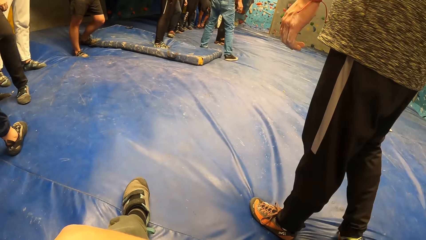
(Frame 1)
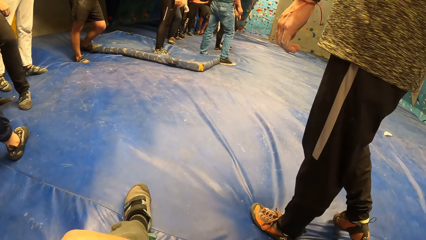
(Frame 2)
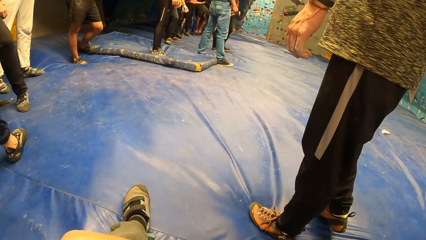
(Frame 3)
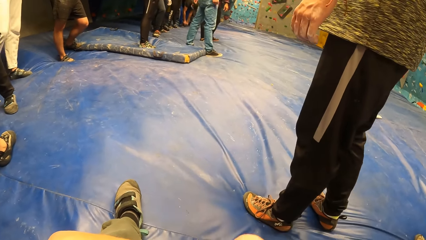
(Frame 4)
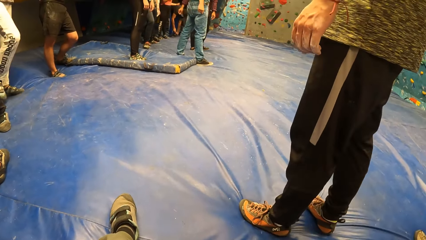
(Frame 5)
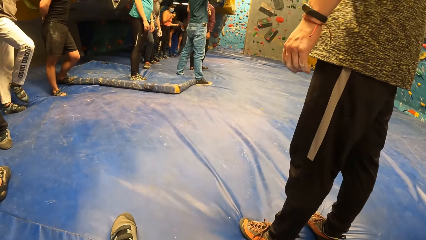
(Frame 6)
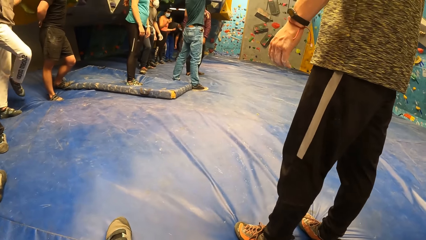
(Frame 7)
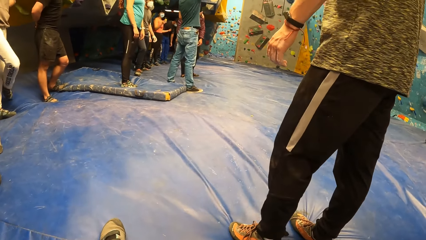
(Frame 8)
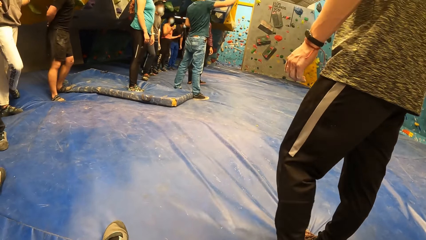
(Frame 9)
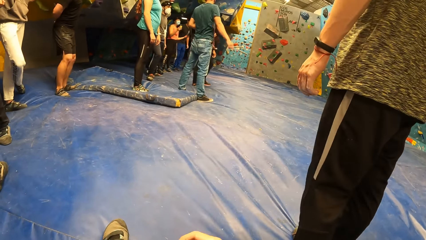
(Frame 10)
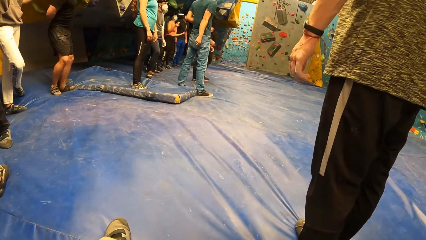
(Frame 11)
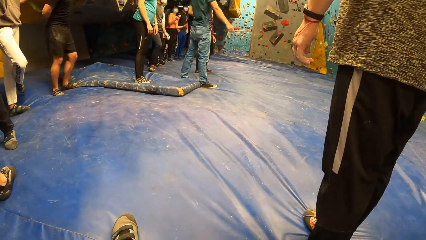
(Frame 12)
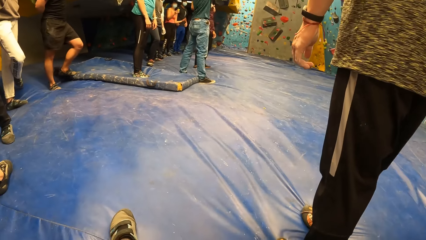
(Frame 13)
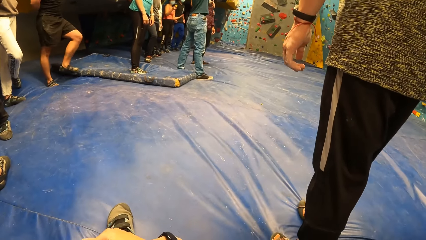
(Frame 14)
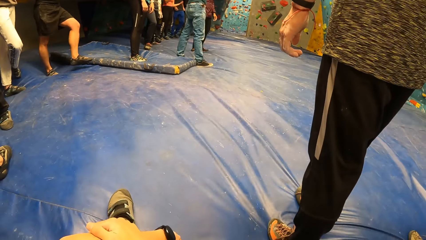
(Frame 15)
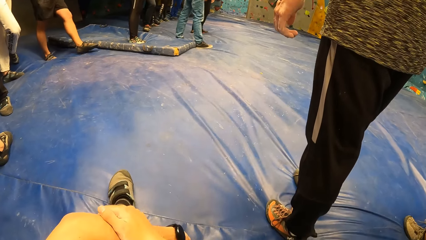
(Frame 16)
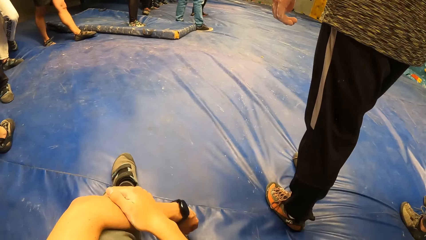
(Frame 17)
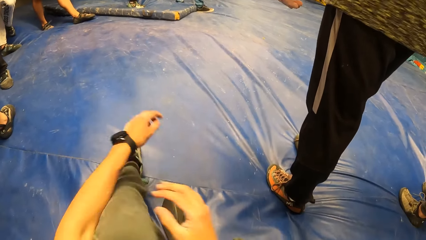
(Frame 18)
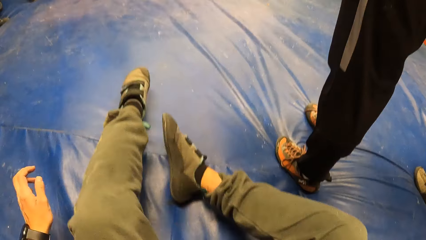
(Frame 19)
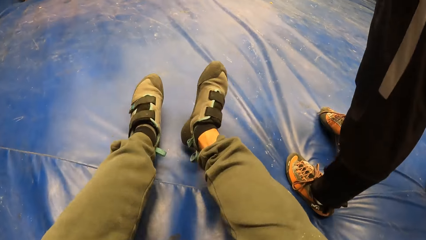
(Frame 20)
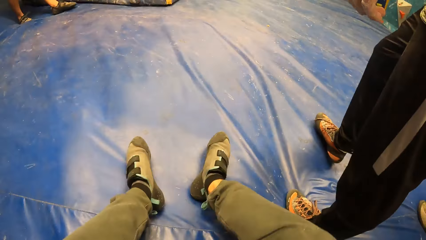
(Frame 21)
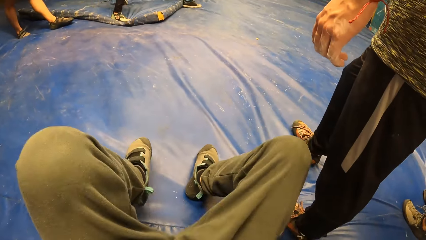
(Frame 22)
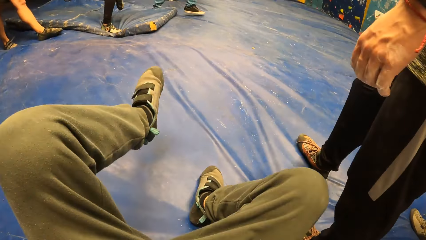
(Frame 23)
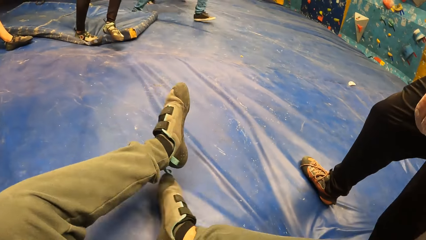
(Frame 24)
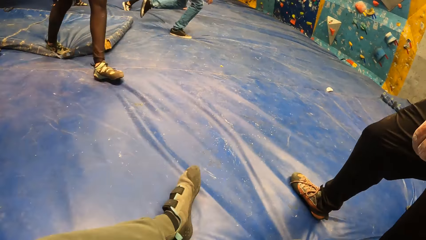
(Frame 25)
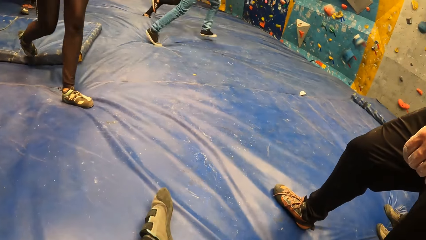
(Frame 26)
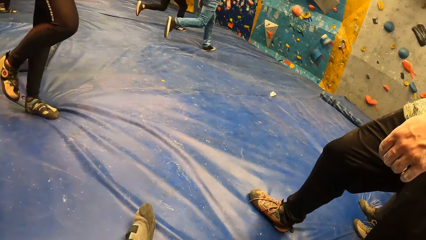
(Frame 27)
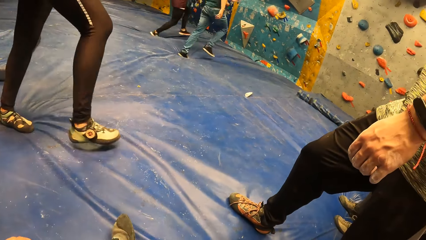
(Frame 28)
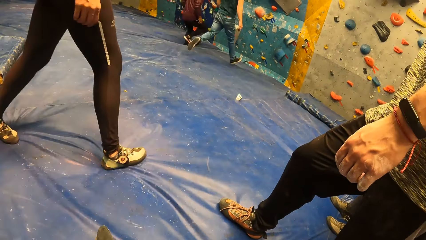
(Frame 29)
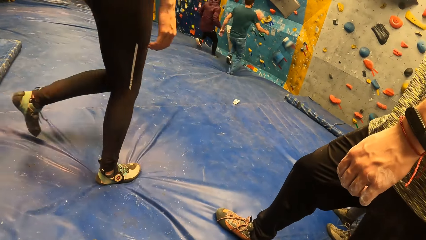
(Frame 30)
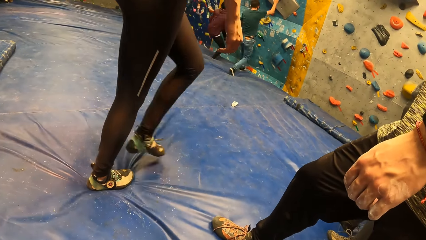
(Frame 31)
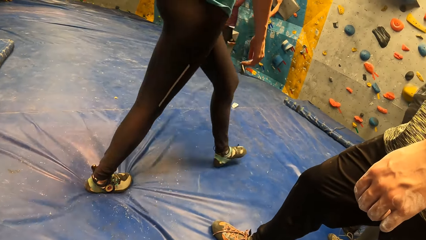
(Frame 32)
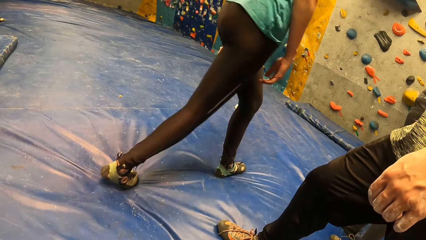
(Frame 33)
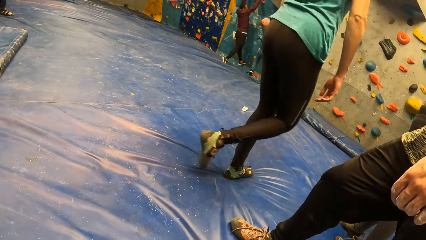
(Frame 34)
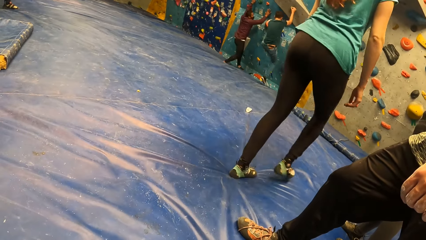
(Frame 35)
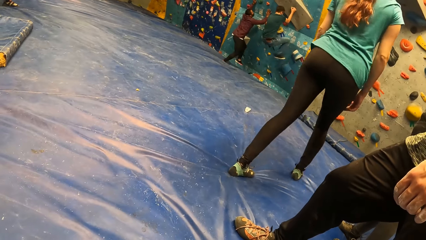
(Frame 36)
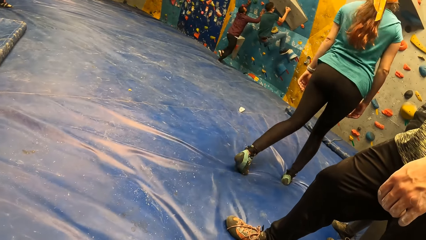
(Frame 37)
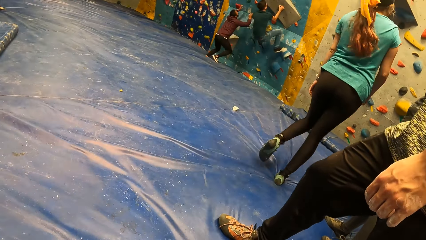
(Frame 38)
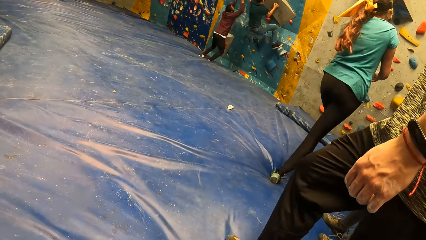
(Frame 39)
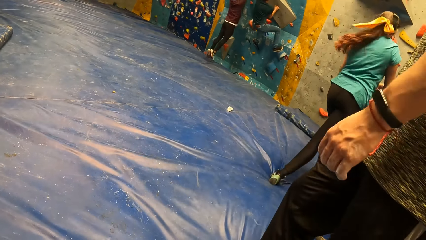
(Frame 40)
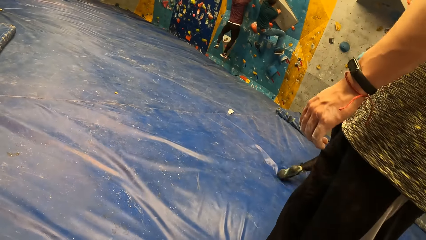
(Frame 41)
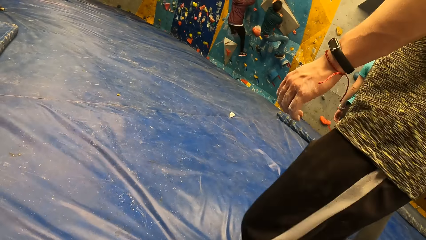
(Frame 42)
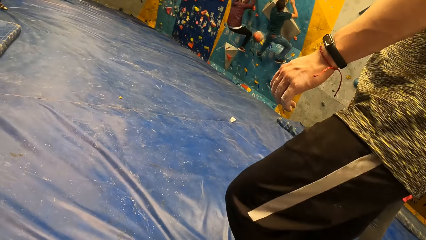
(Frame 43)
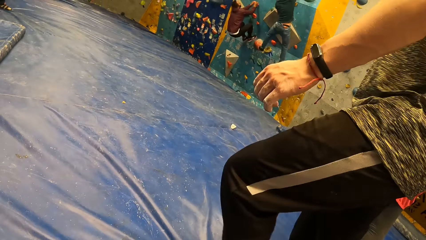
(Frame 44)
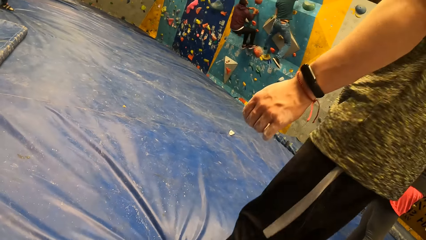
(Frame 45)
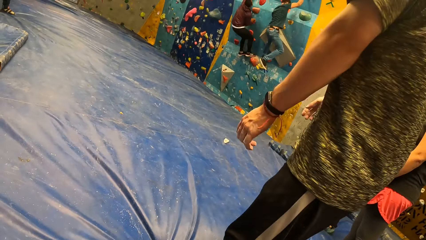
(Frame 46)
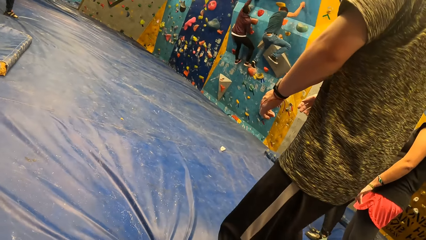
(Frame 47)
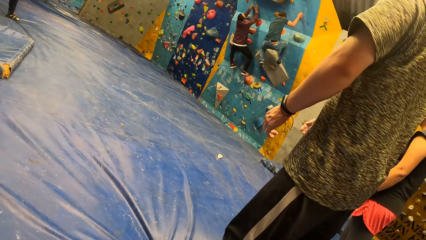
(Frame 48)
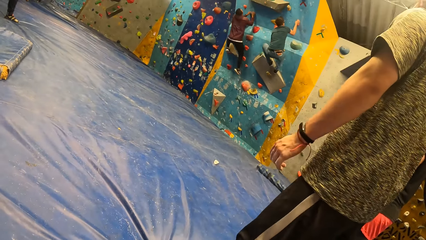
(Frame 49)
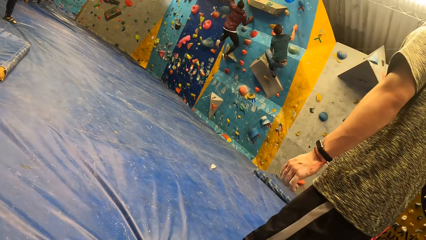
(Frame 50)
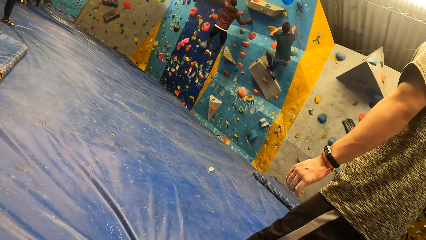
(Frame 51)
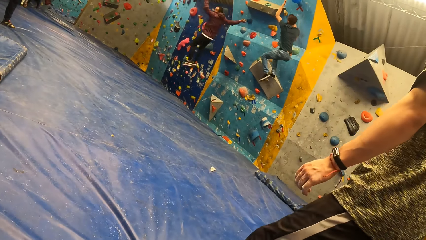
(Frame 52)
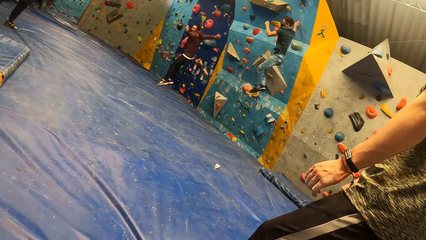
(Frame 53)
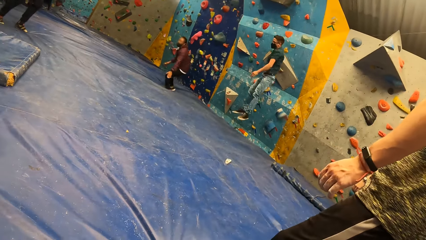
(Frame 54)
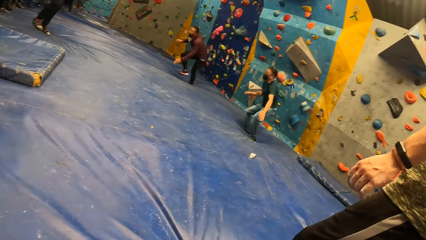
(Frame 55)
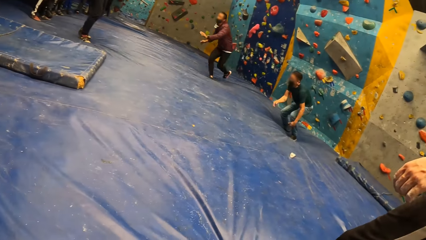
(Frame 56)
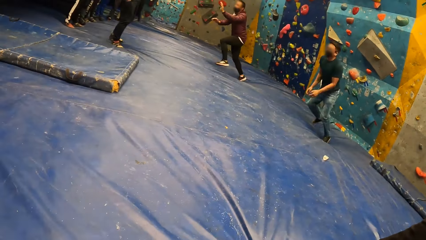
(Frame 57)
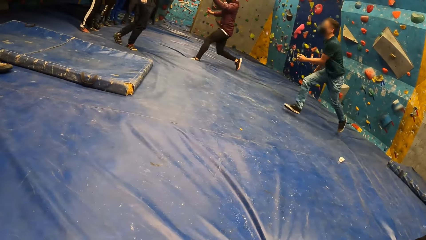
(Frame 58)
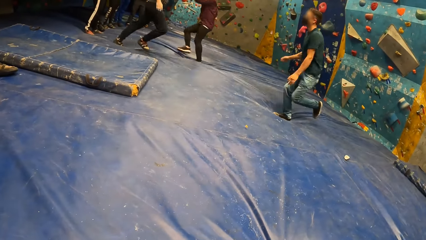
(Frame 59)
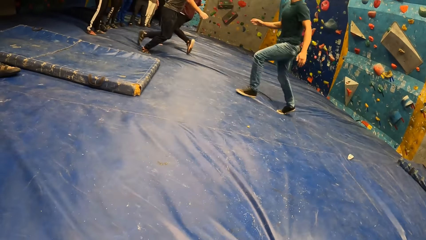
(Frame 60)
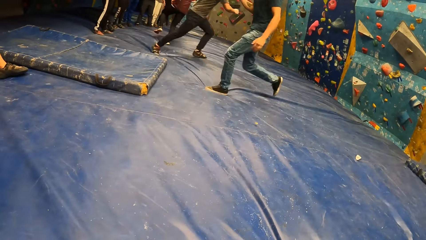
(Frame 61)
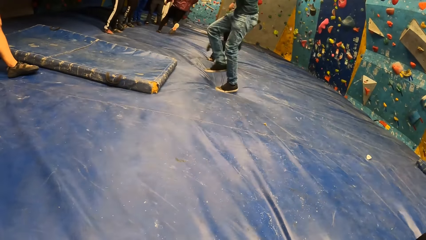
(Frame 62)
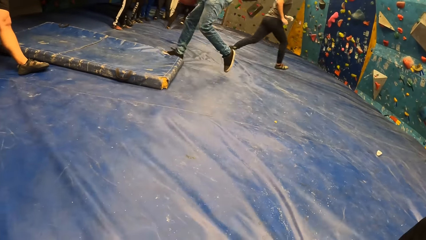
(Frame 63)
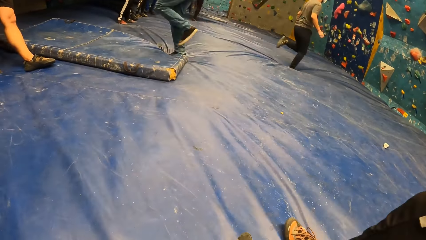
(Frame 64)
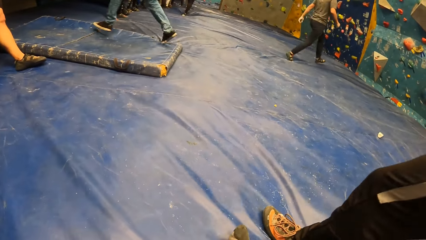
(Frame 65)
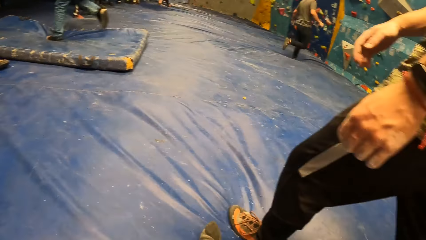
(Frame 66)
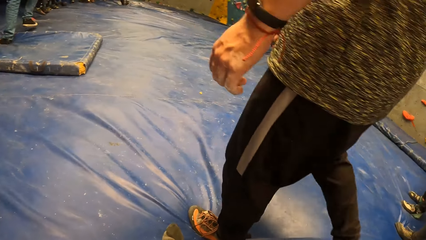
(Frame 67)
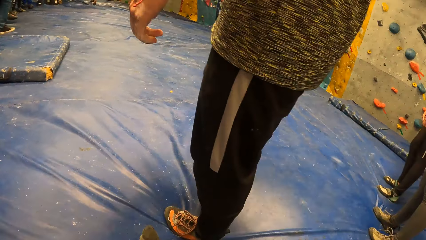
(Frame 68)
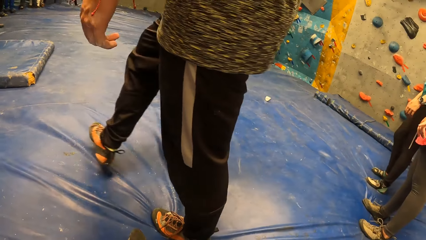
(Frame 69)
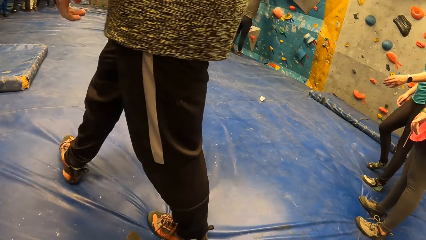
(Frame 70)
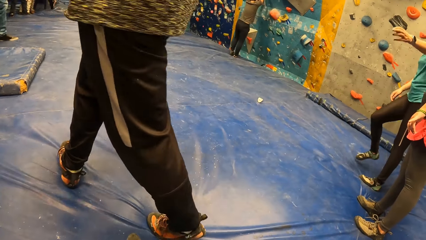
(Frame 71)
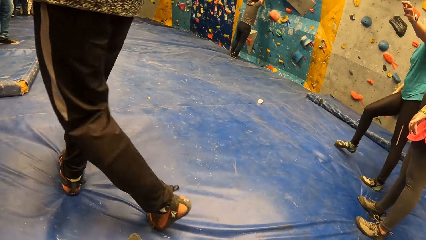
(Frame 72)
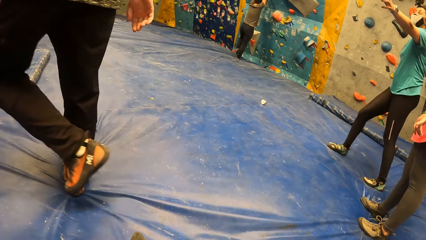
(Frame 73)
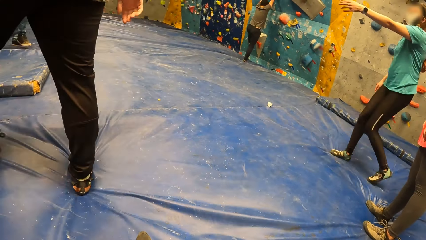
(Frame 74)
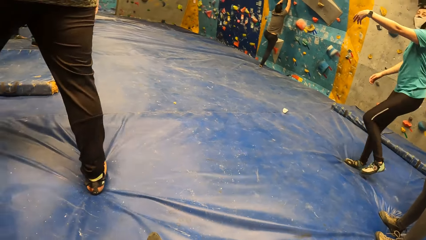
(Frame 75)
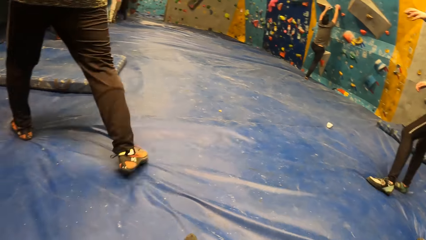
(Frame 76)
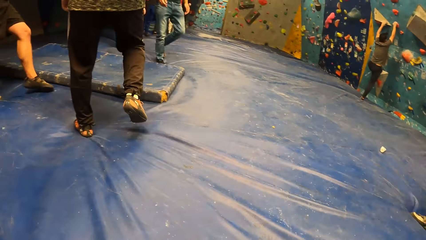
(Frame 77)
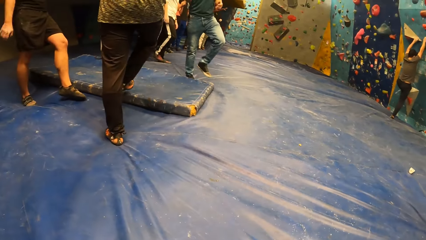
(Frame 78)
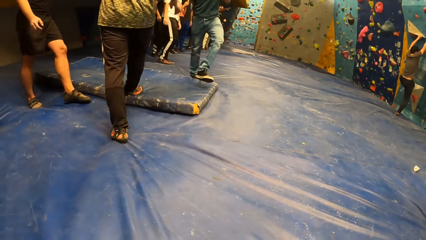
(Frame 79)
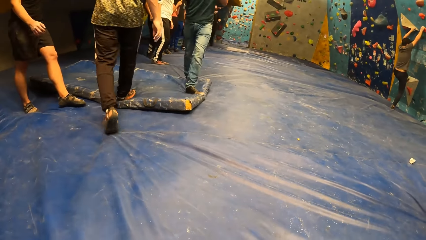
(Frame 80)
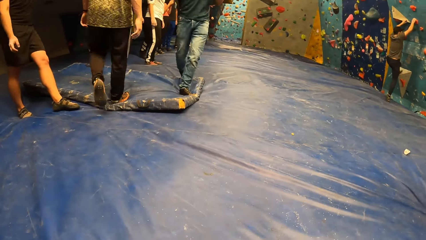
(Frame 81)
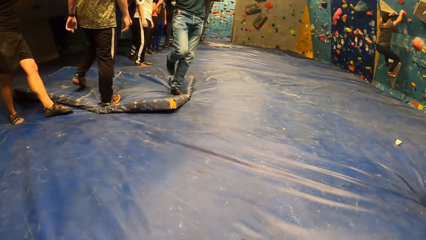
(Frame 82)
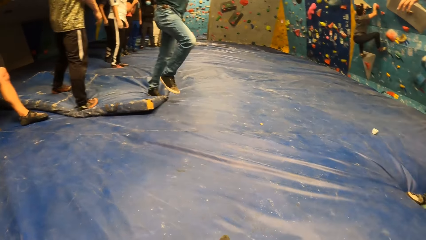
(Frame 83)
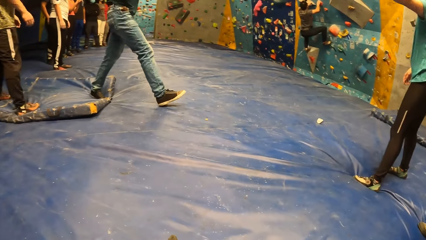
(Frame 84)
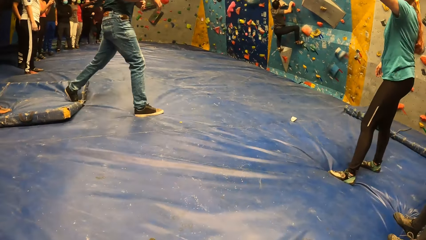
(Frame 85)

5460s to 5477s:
The camera wearer moves a hand. They look around the room. They move on the crash pad. They look at people.
